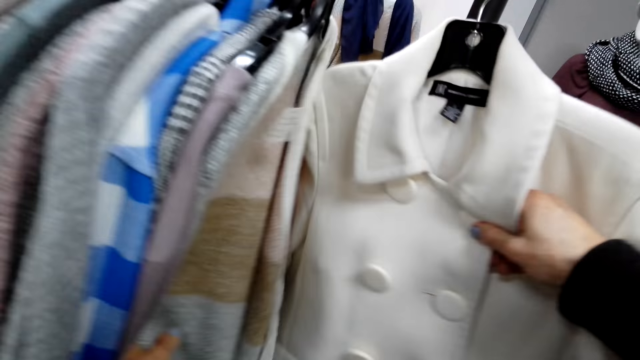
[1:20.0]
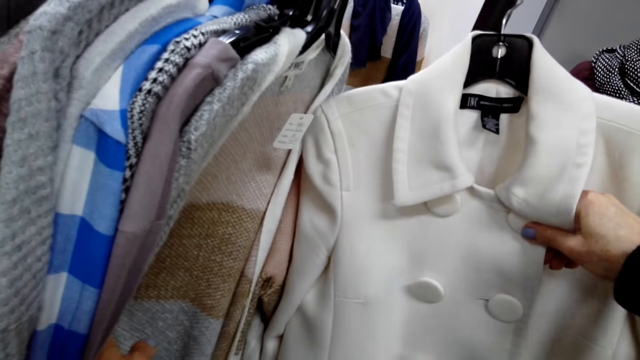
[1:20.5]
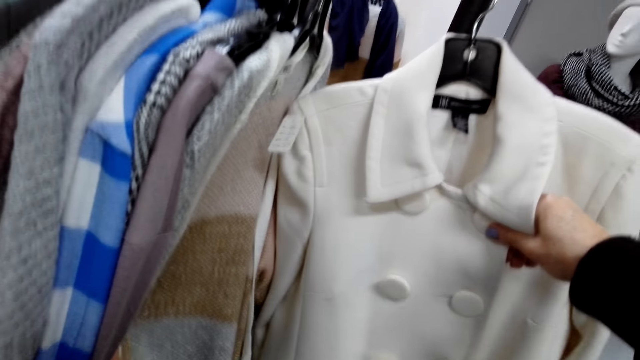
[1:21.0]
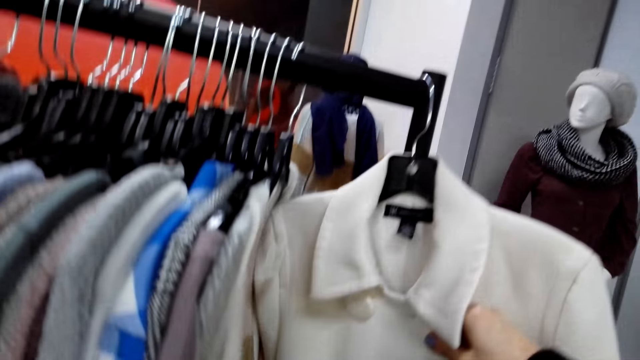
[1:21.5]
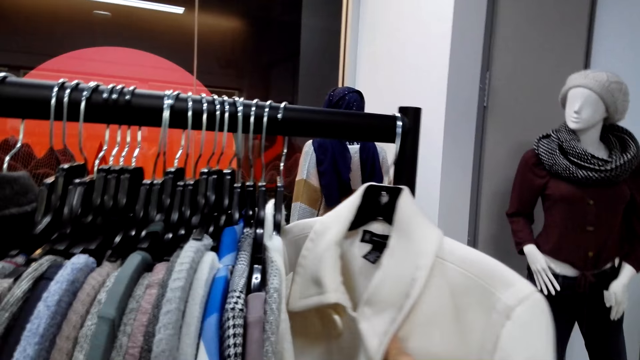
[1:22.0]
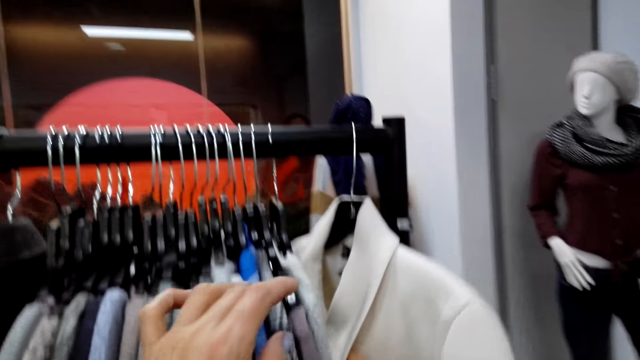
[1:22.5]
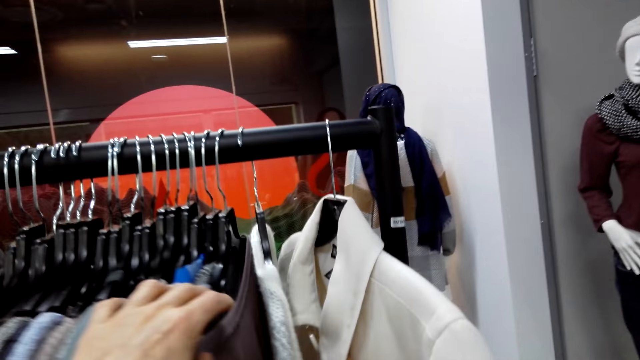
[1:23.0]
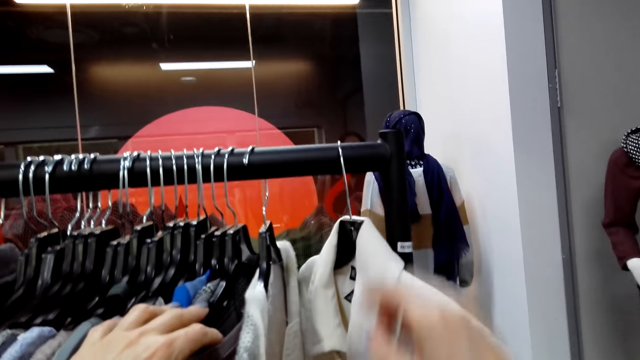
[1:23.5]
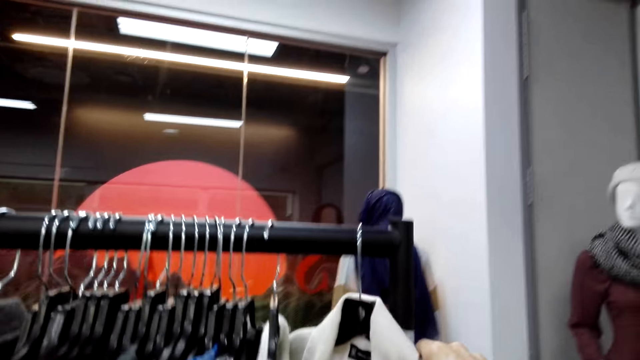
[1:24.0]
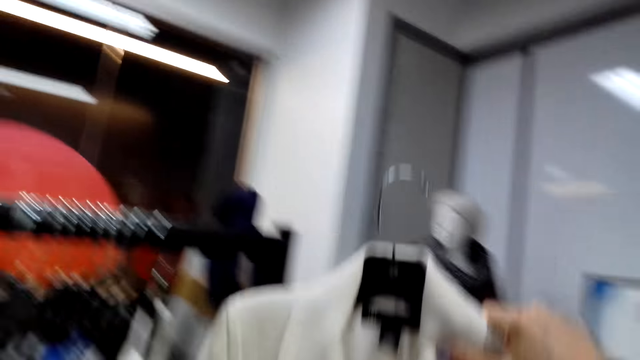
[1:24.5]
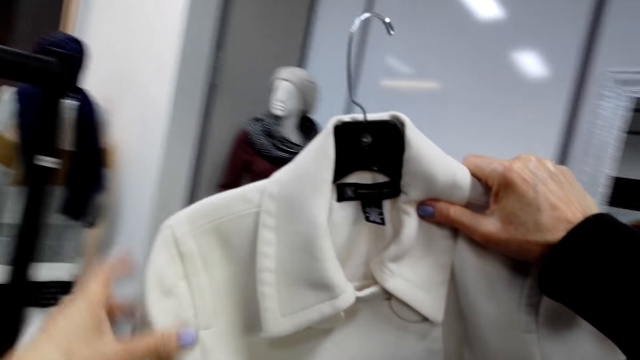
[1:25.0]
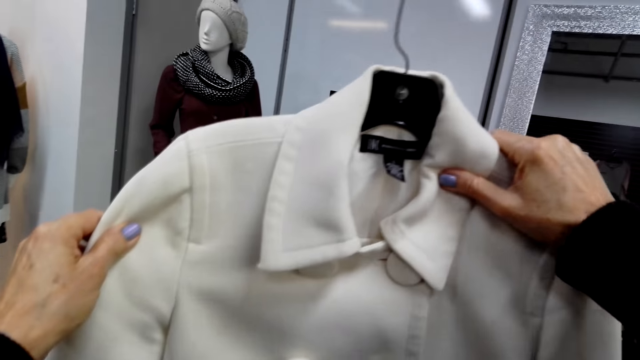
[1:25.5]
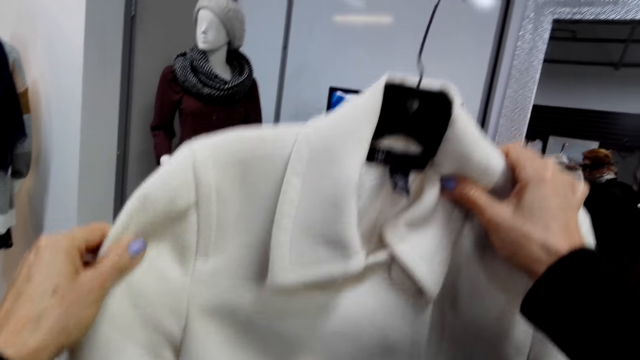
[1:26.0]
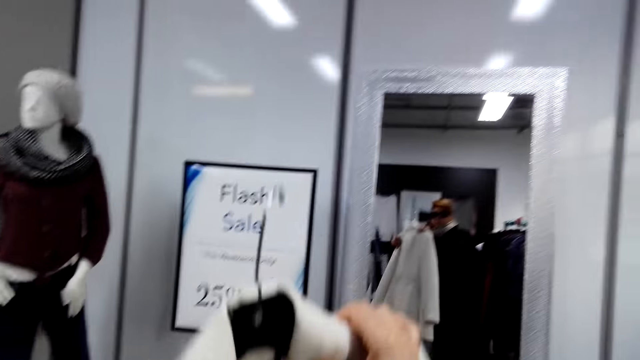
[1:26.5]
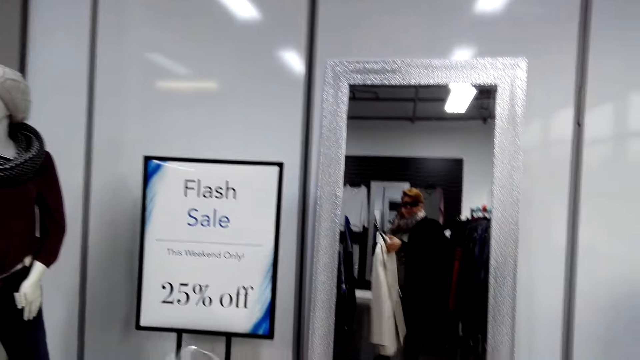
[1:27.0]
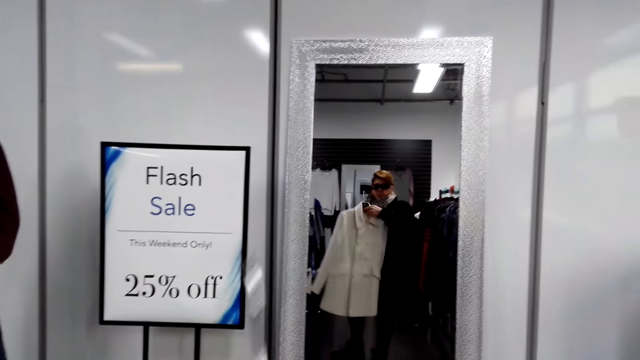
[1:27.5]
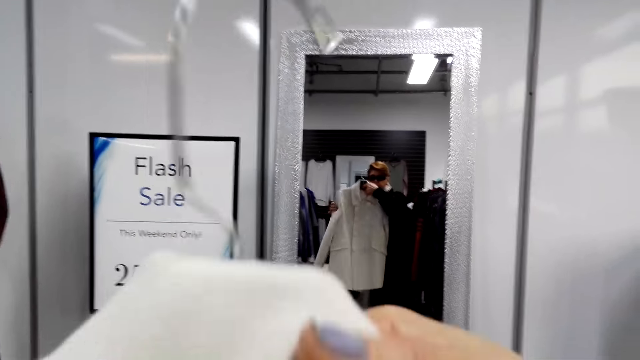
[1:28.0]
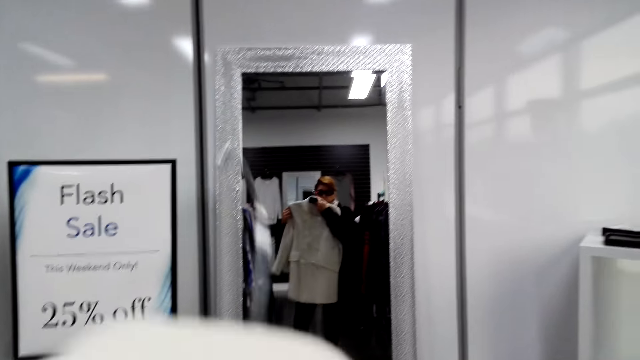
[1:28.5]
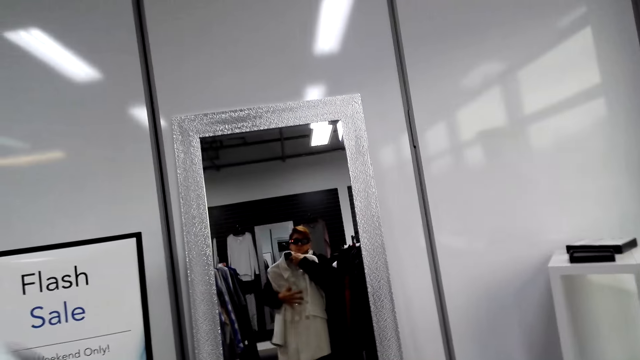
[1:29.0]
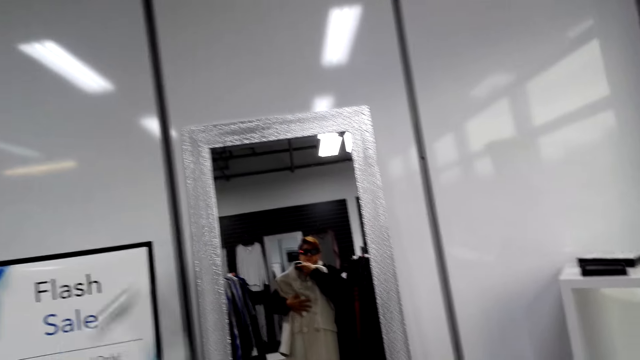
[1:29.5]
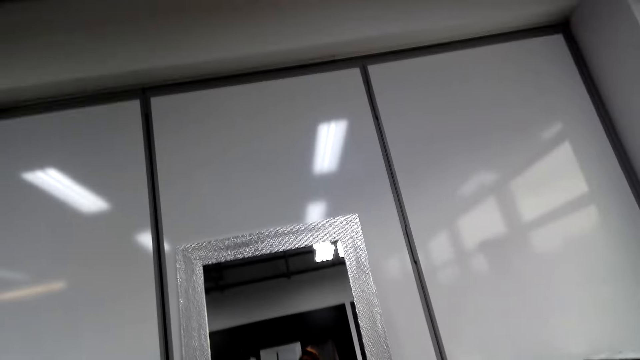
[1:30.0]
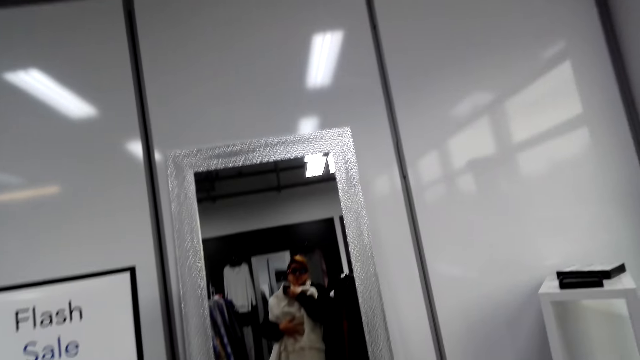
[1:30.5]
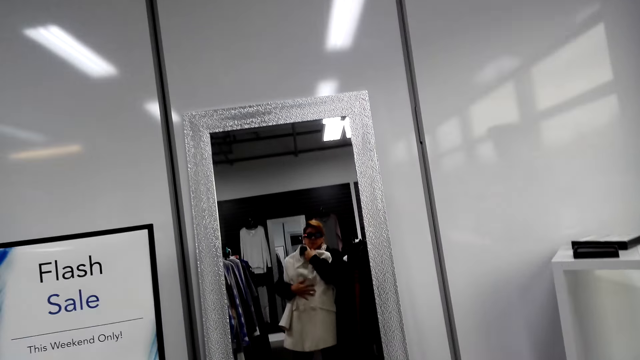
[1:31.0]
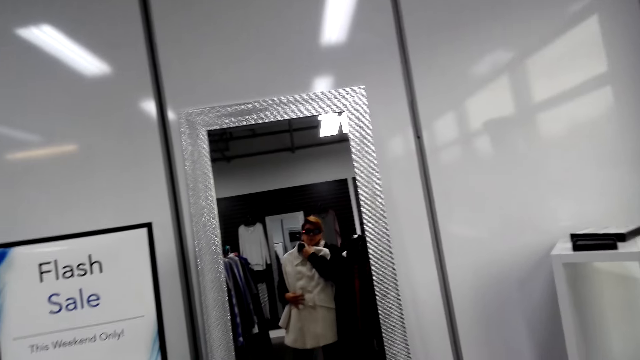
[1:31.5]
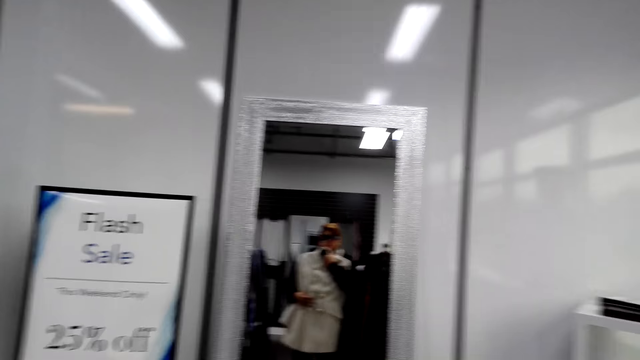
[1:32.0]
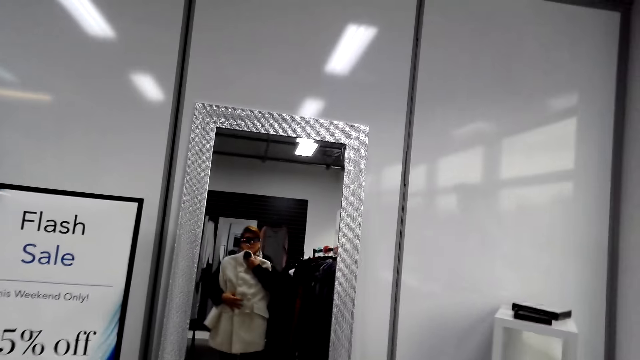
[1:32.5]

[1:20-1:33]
The camera wearer holds the piece of cloth with her hands. She looks at the coat. She looks at the mirror.

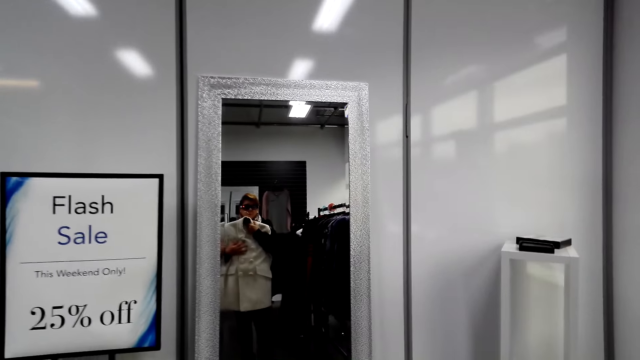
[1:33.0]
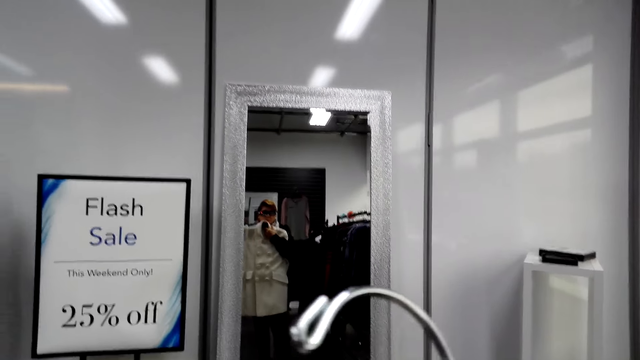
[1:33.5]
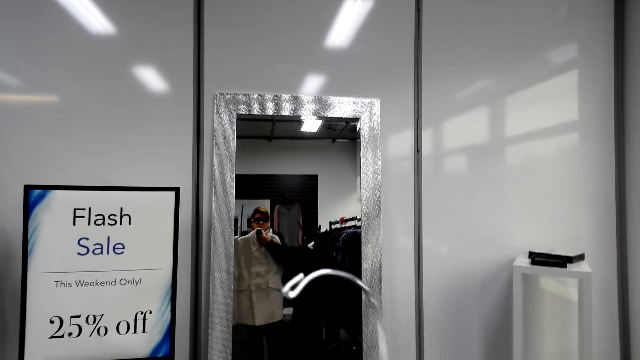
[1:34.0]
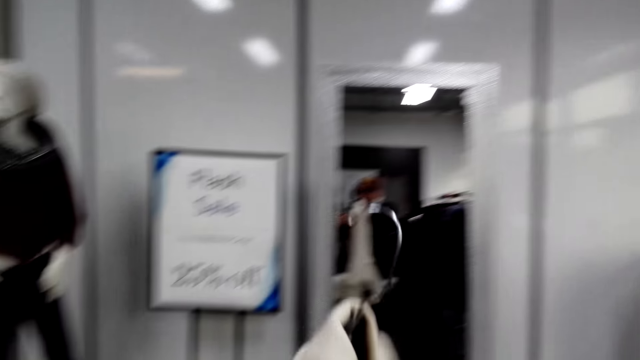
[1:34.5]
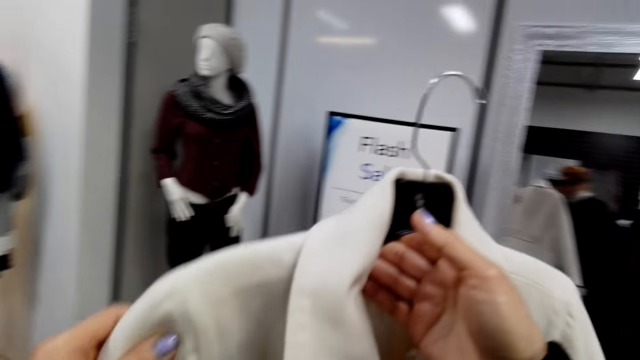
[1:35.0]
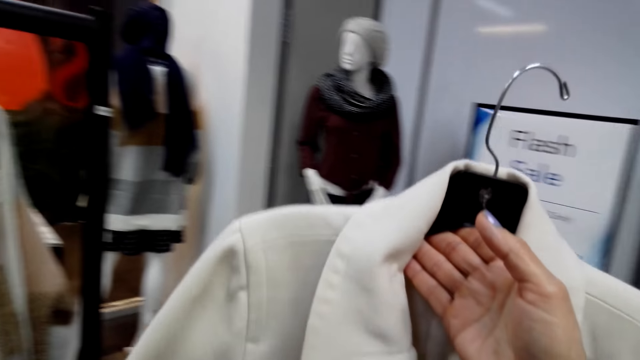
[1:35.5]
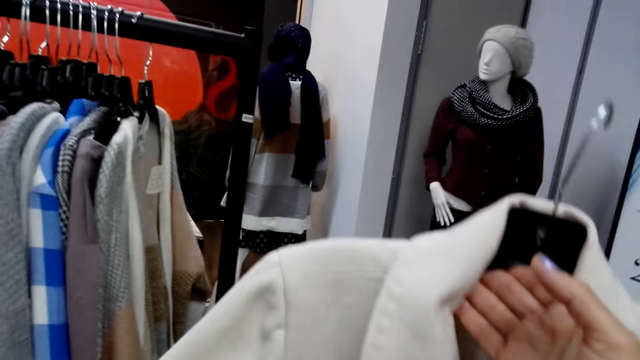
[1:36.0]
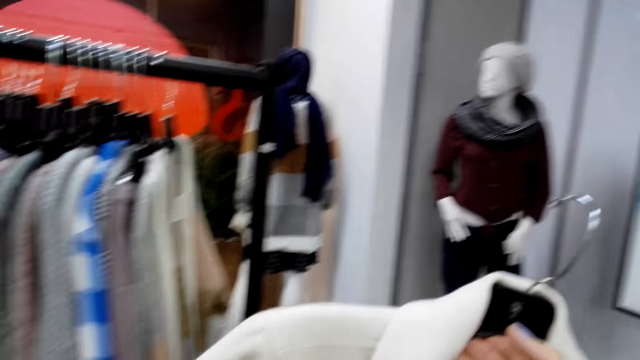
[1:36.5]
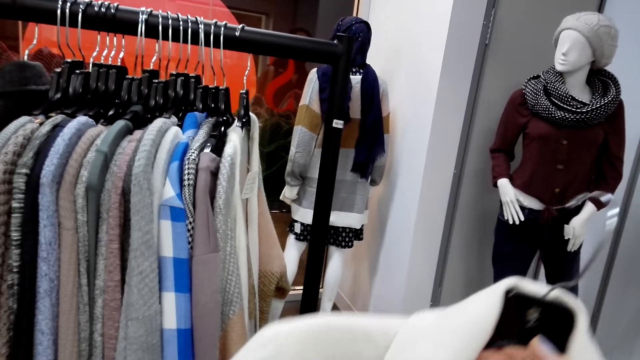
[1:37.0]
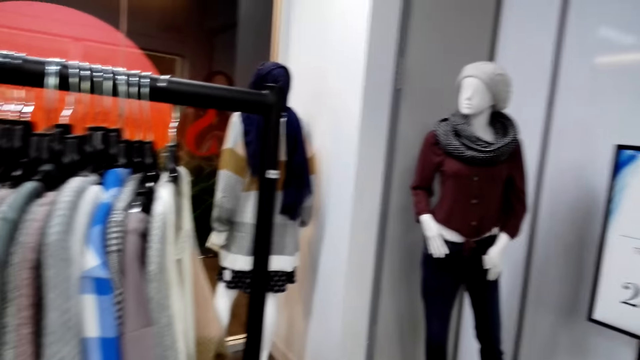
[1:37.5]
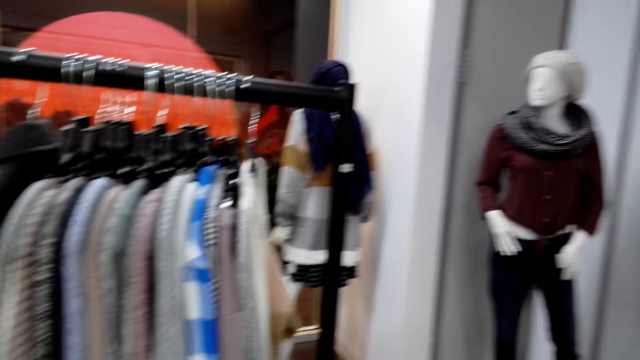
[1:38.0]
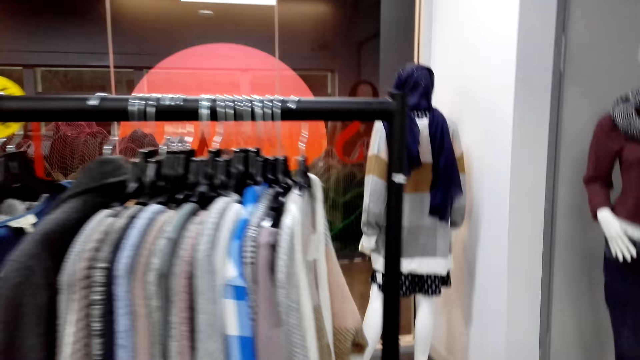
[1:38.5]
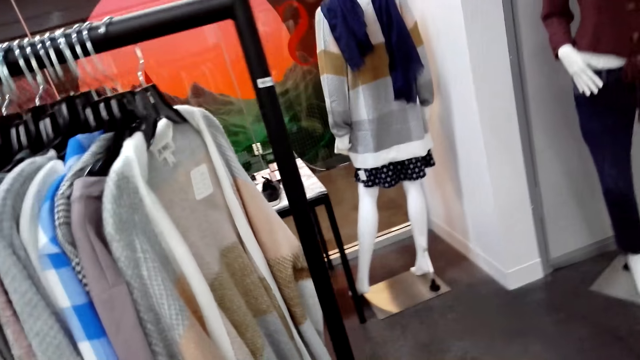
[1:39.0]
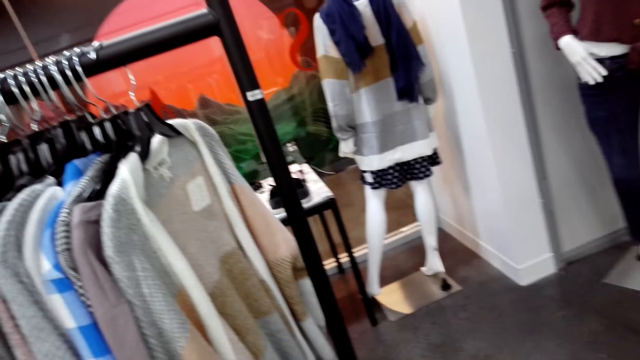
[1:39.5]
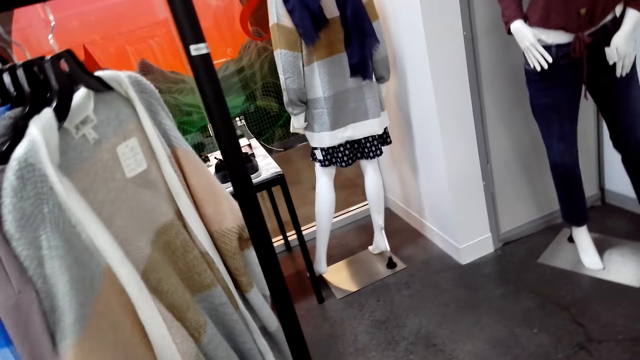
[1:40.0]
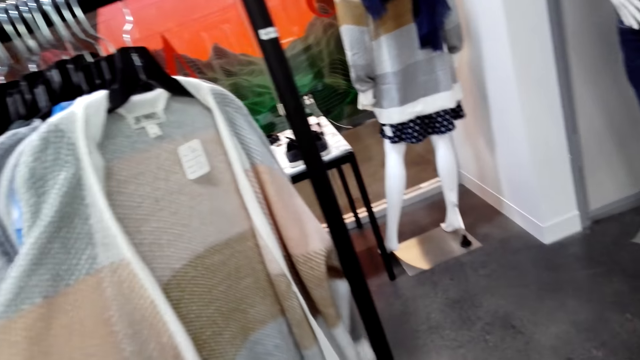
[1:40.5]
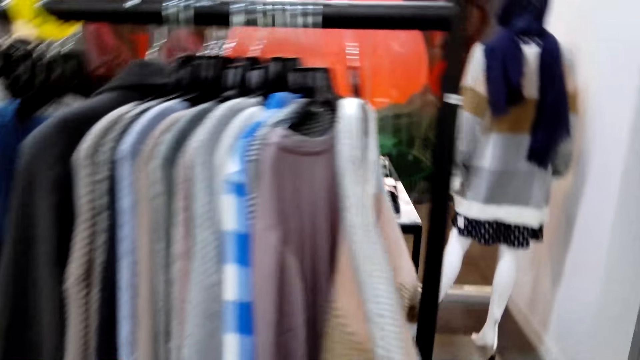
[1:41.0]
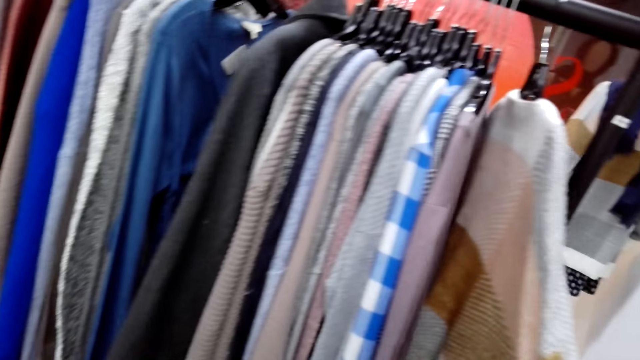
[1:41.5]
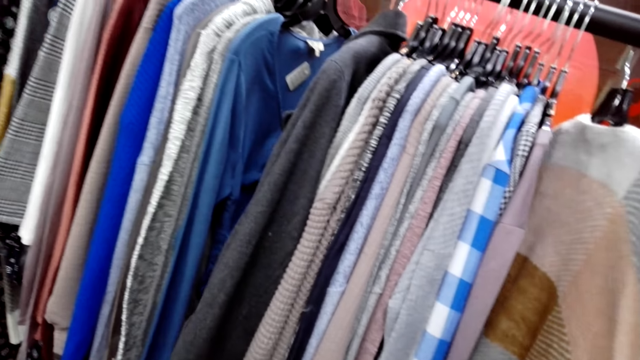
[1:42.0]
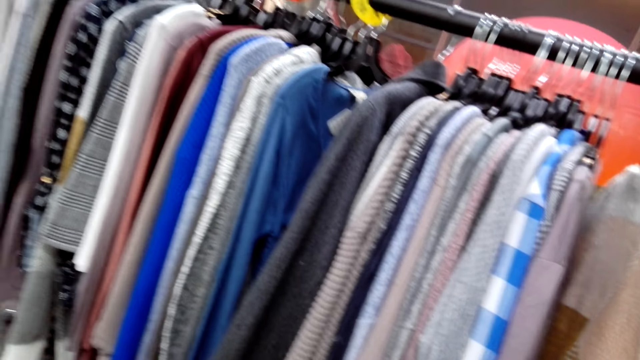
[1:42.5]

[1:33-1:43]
The camera wearer holds the piece of cloth with her hands. She stands on the floor.
